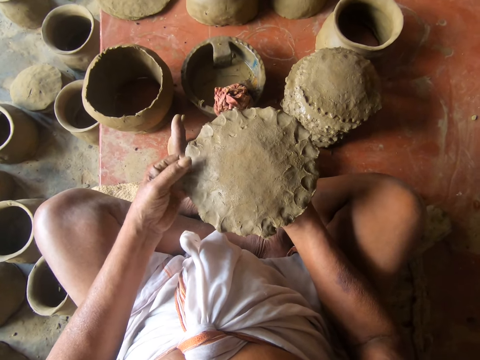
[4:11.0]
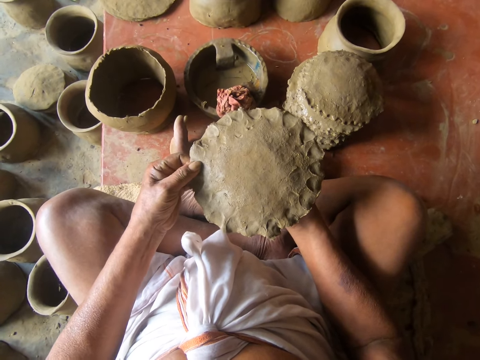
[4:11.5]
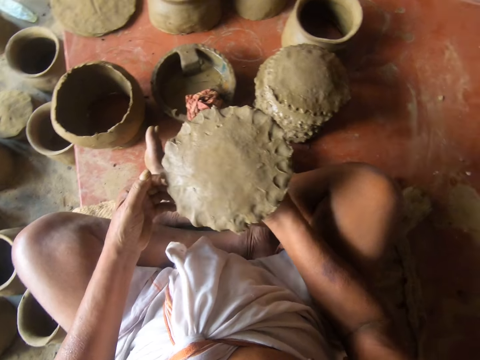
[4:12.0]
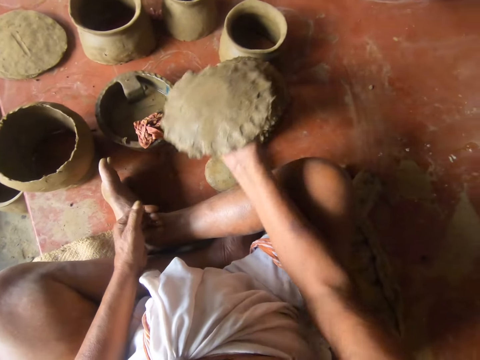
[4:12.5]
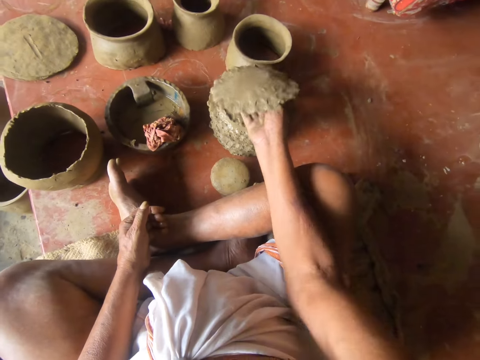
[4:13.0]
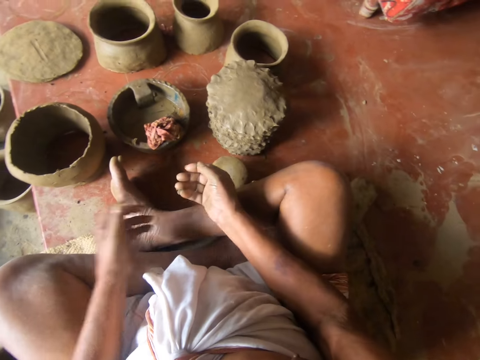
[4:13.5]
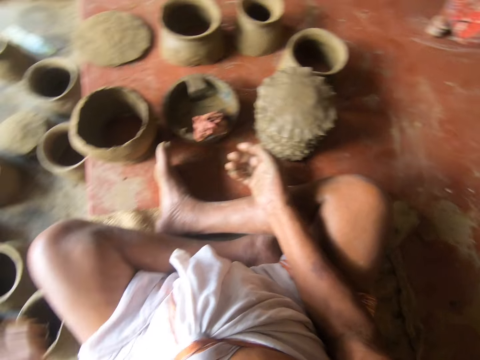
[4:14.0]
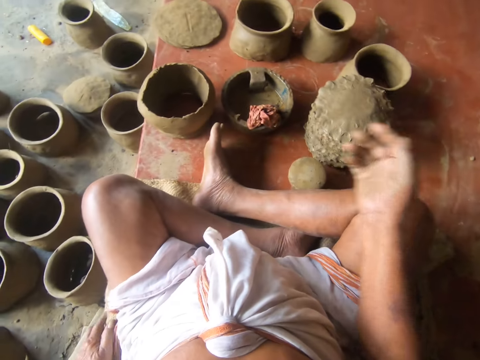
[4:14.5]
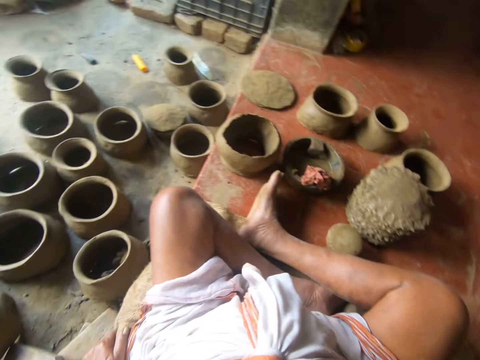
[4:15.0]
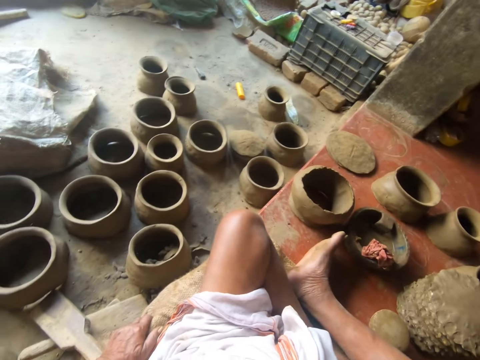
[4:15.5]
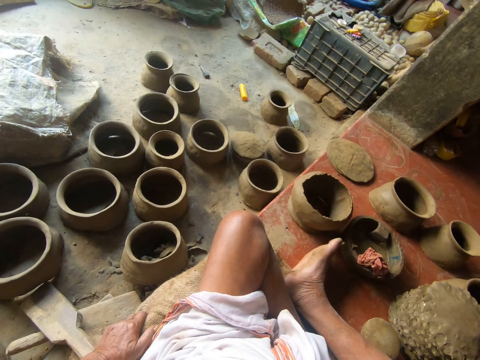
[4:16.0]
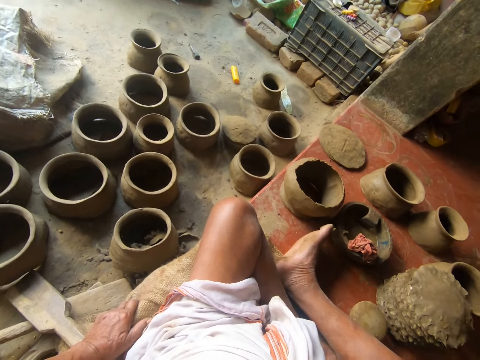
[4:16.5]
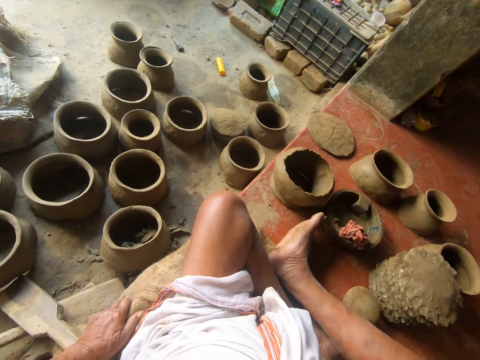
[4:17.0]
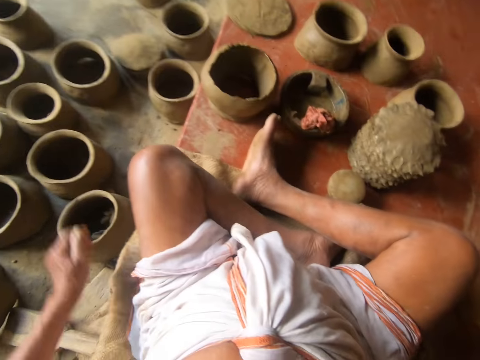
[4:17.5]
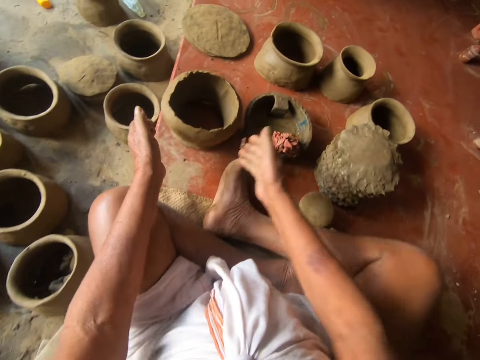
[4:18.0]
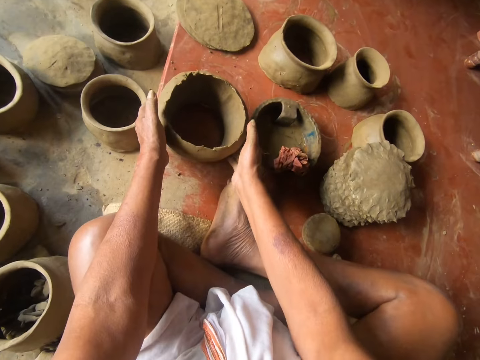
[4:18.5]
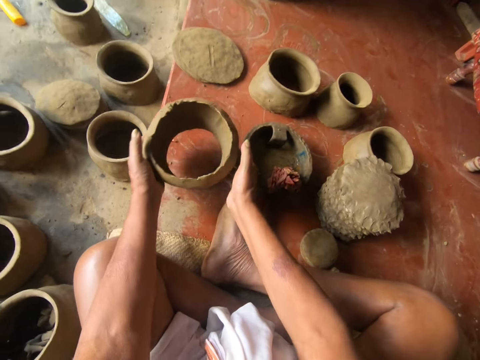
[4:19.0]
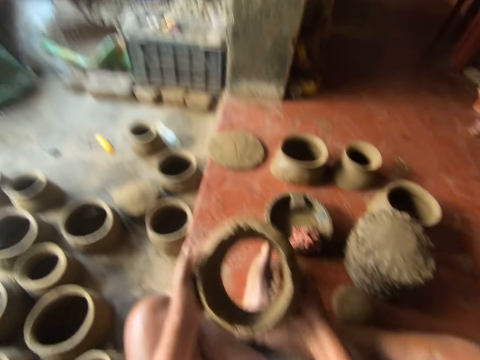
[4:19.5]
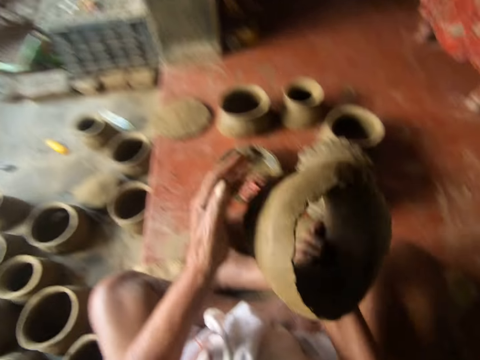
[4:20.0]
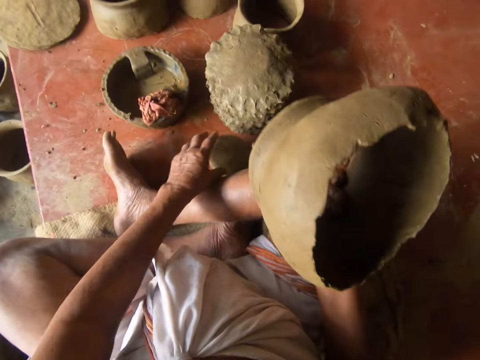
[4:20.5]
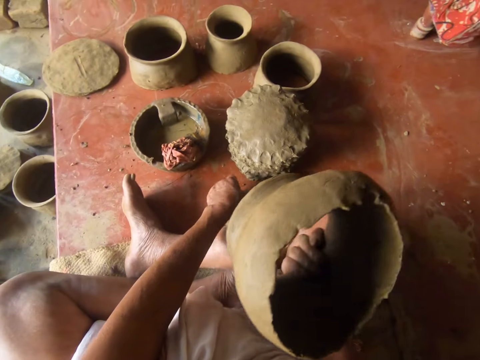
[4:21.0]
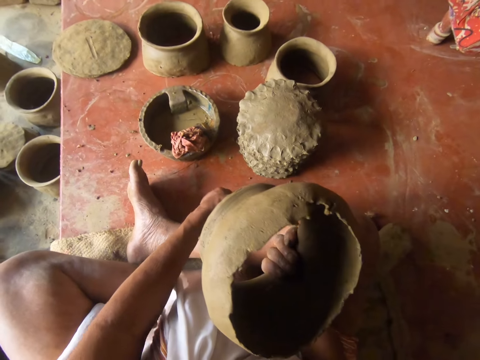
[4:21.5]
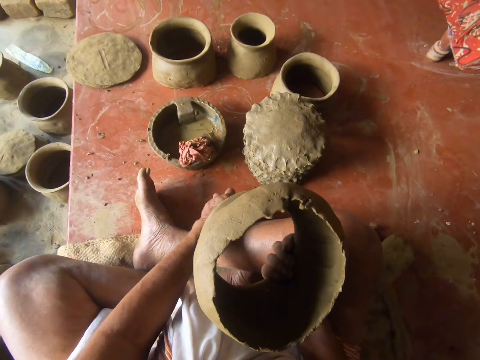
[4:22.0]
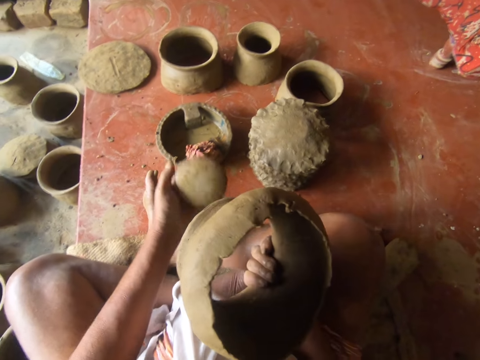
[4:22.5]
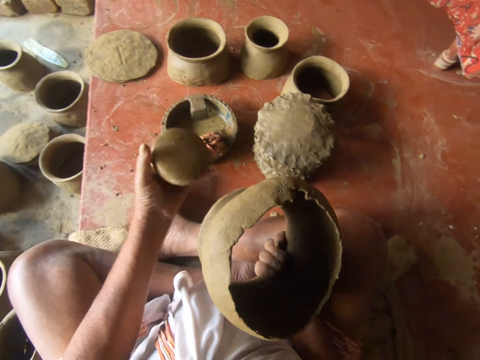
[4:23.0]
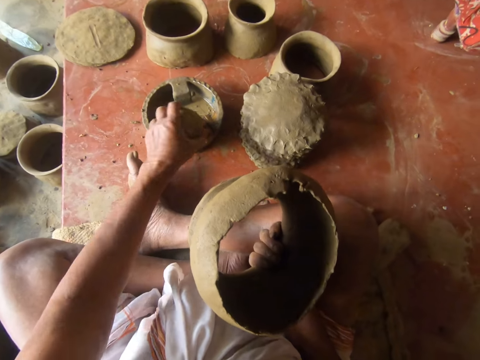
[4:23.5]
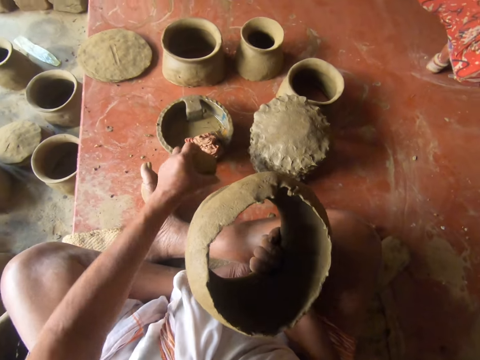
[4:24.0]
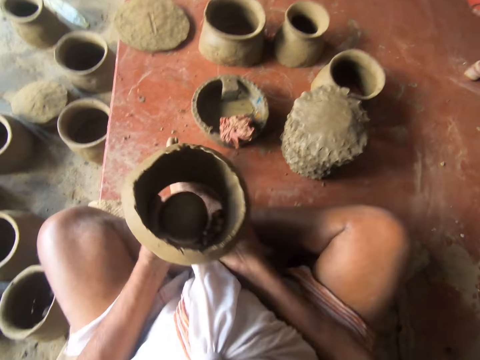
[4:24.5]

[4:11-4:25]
The camera wearer puts the clay on top of another clay. They look around. They pick up the pot. They hold the clay pot with the left hand. They pick up the clay.

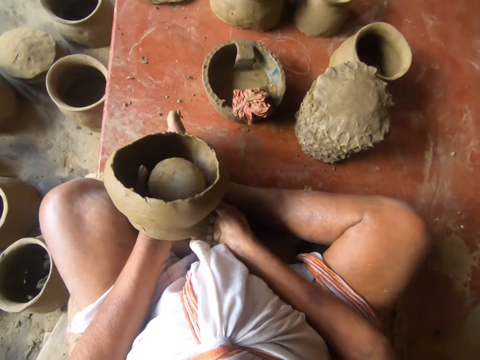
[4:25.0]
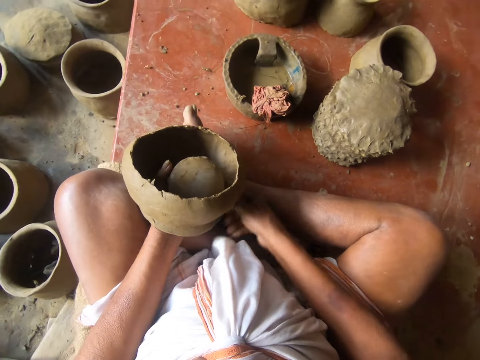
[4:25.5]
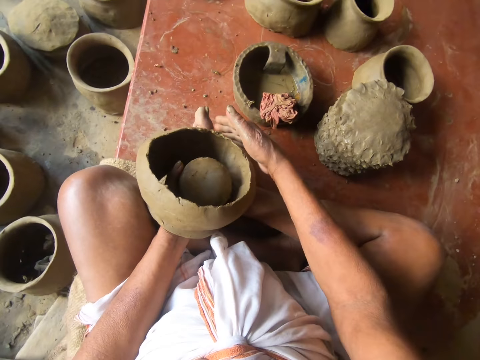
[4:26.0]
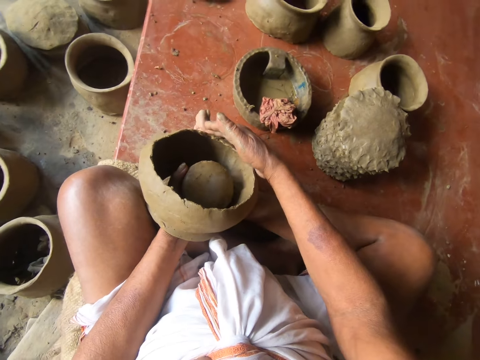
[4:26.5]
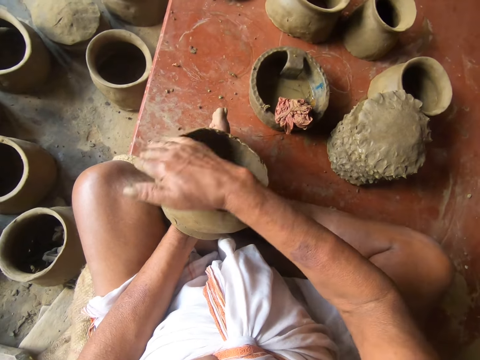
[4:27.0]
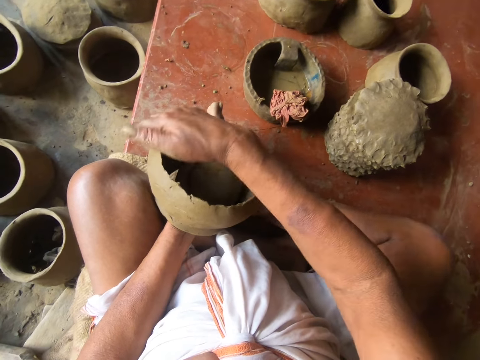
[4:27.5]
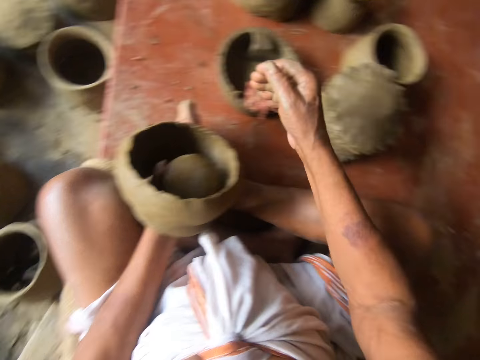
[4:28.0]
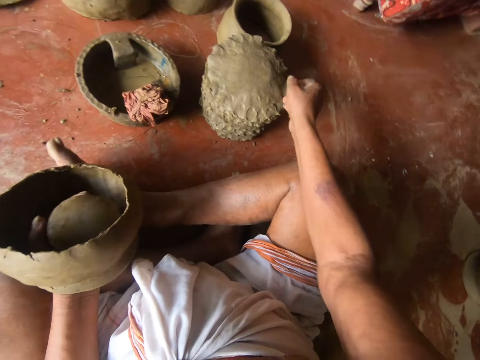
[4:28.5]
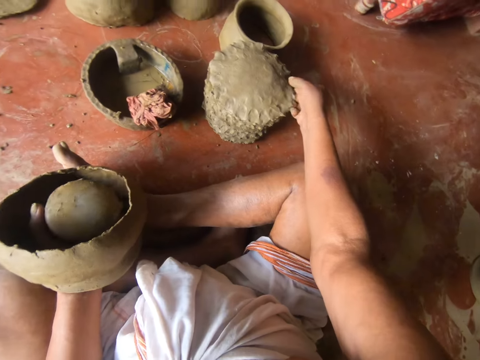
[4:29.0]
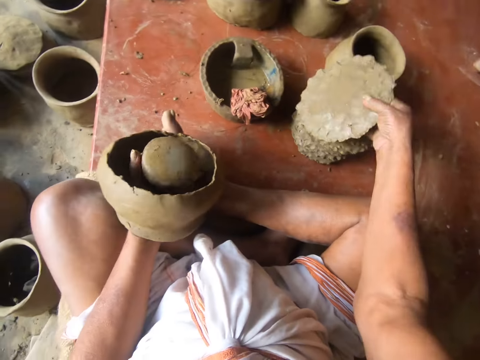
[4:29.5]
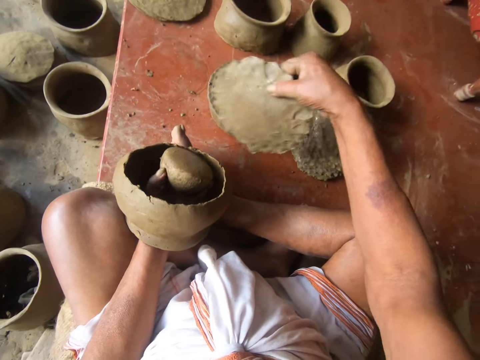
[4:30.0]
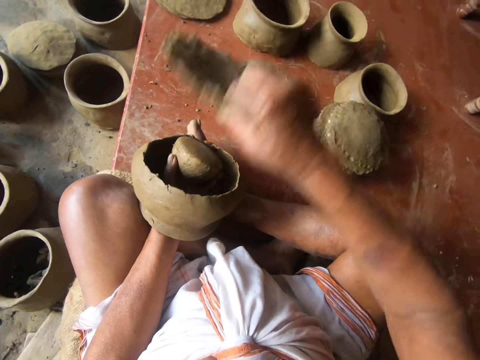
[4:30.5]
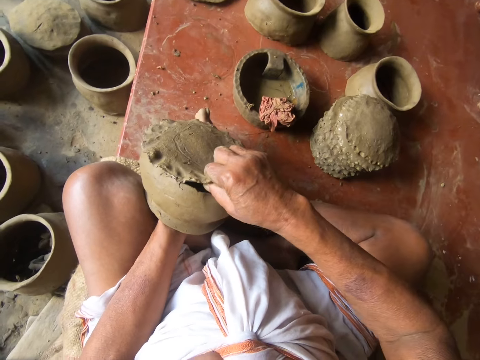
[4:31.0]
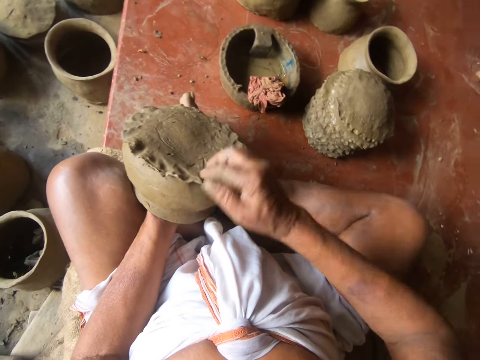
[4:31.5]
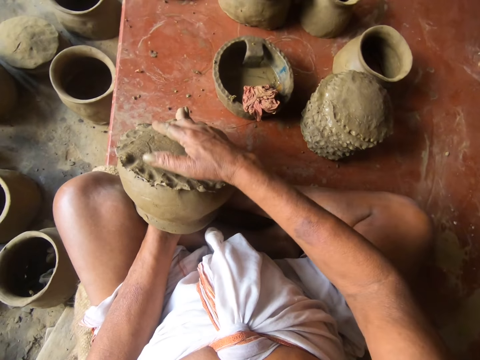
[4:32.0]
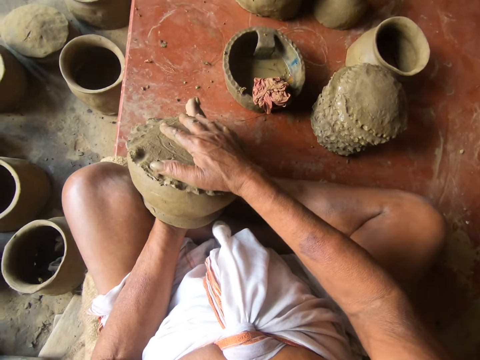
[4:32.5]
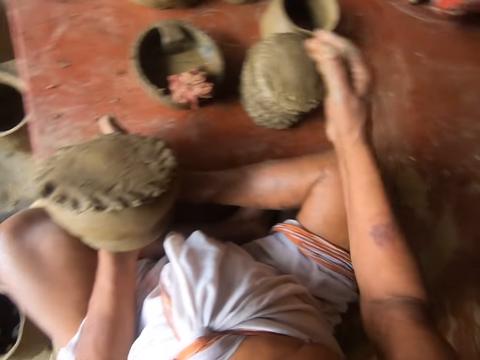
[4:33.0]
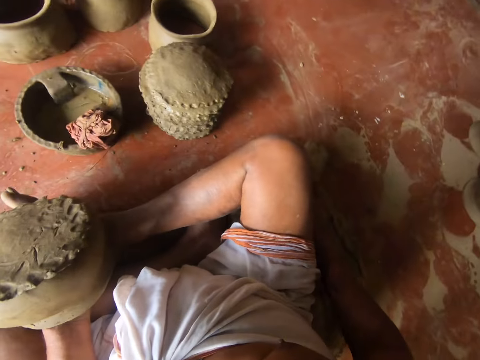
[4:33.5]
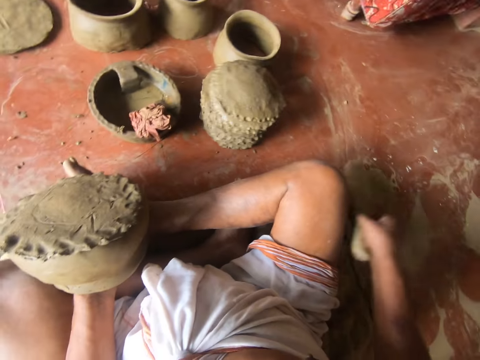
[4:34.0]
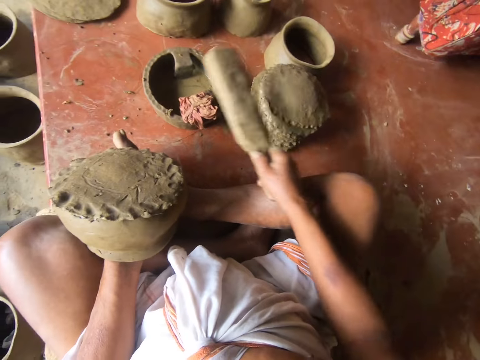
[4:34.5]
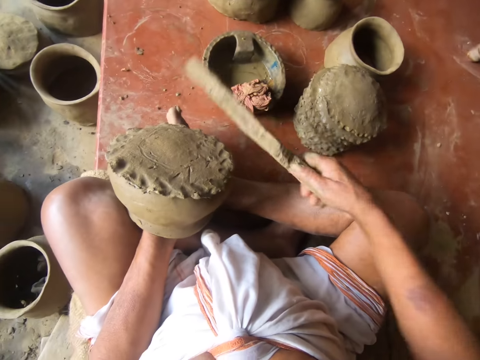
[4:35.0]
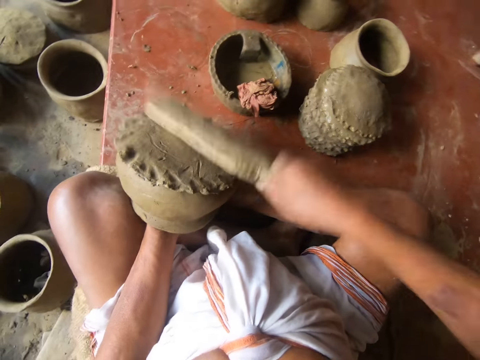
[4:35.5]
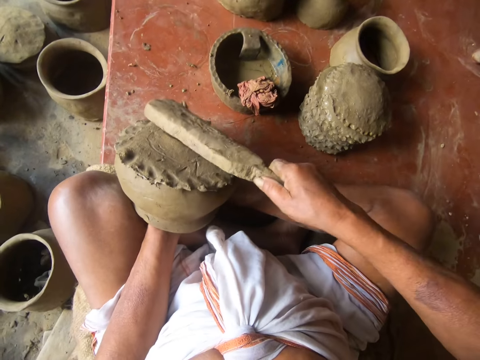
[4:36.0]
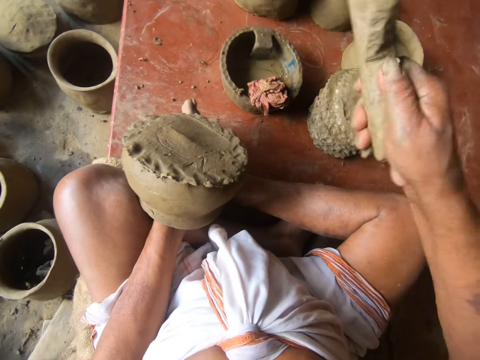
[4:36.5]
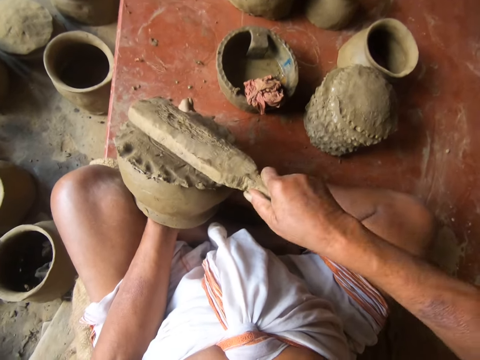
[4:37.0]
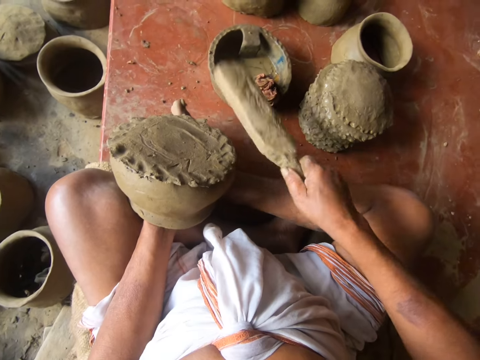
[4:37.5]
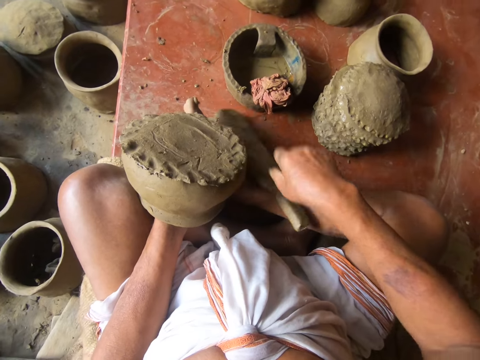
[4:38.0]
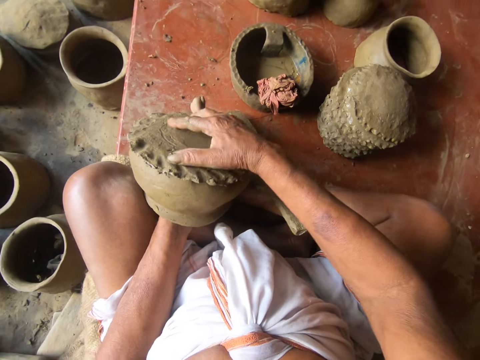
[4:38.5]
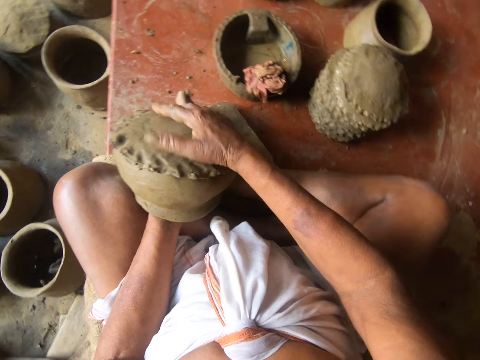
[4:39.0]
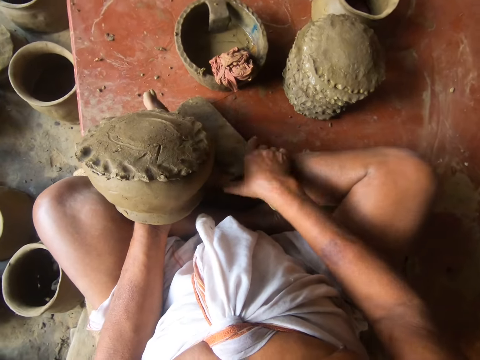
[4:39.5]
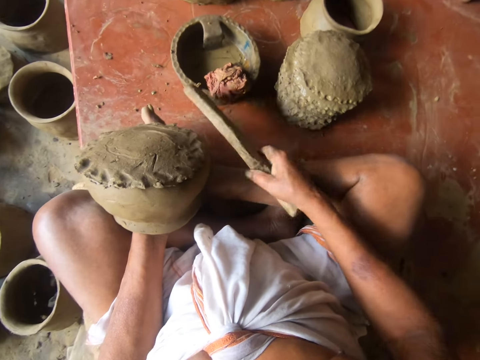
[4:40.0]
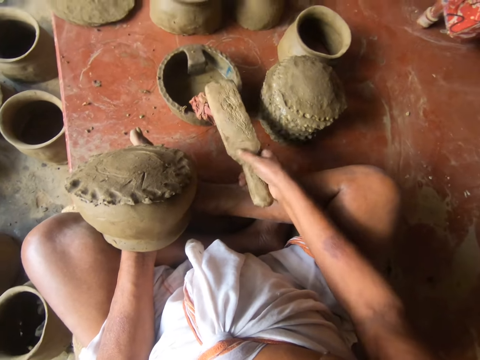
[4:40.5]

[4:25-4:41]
The camera wearer puts the clay pot on the right hand. They touch the clay. They take the flat clay from the ground. They put the clay on the pot. They combine the flat clay with the pot clay. They pick up the stick. They hit the clay with the stick. They put the stick on the ground. They mold the clay. They pick up the stick.
